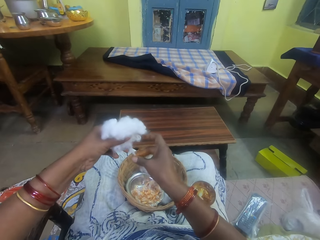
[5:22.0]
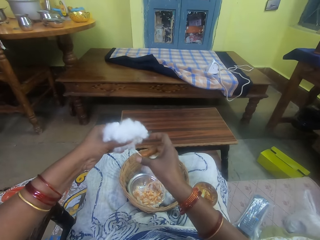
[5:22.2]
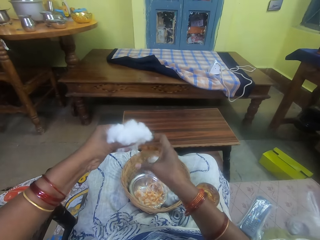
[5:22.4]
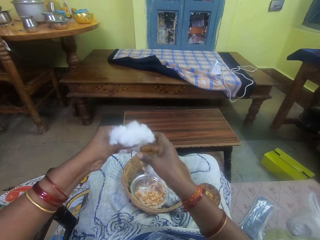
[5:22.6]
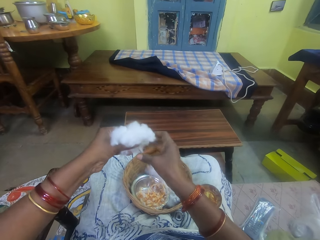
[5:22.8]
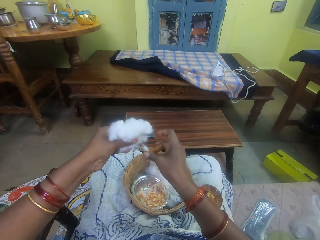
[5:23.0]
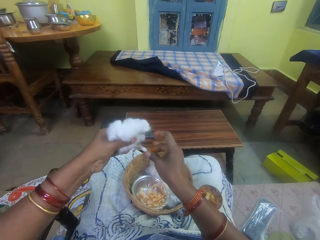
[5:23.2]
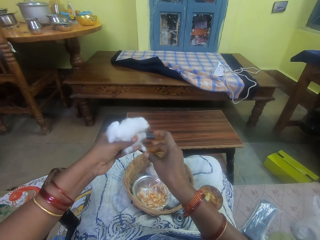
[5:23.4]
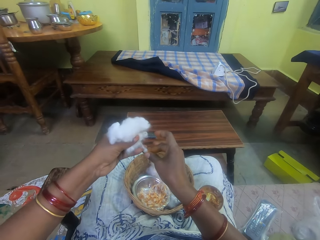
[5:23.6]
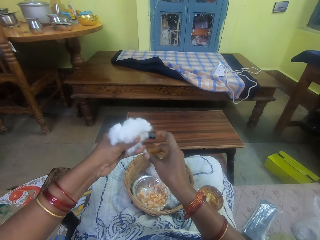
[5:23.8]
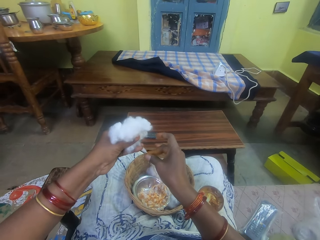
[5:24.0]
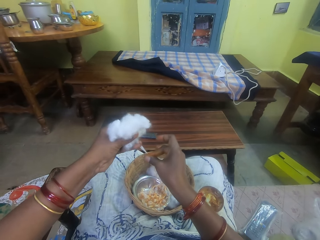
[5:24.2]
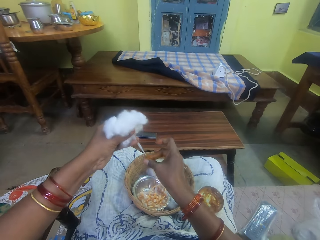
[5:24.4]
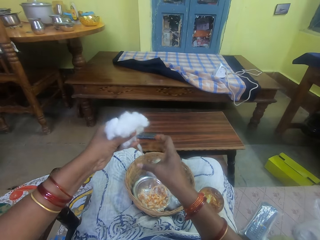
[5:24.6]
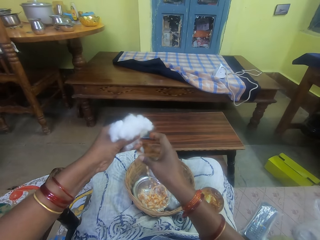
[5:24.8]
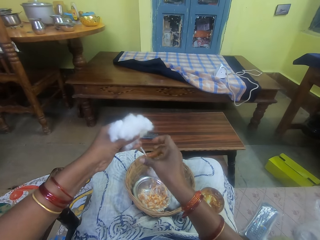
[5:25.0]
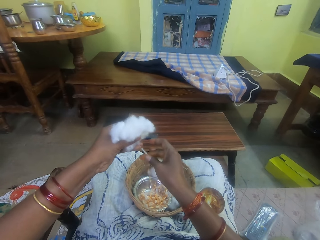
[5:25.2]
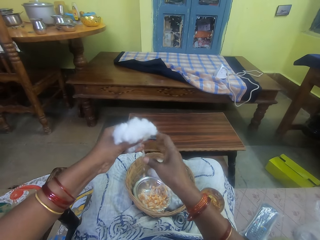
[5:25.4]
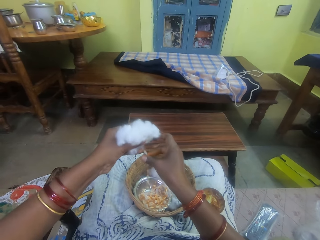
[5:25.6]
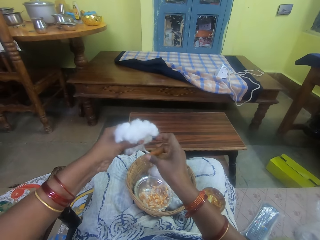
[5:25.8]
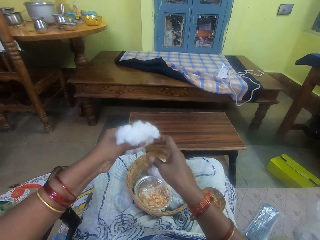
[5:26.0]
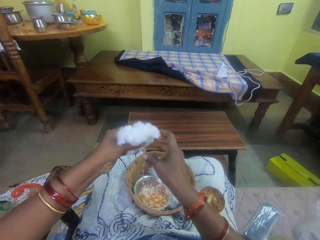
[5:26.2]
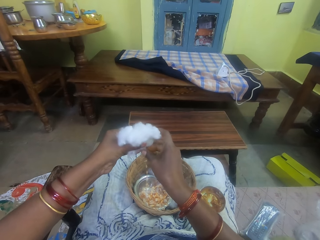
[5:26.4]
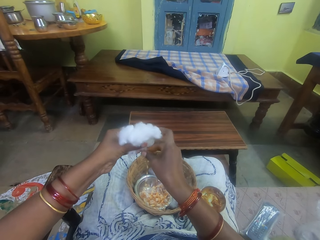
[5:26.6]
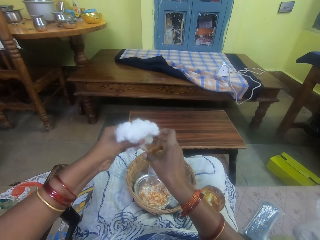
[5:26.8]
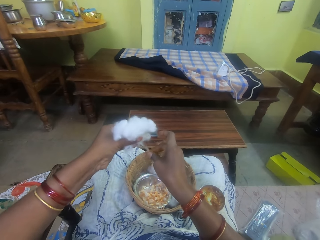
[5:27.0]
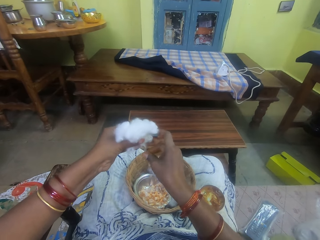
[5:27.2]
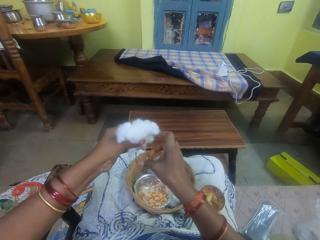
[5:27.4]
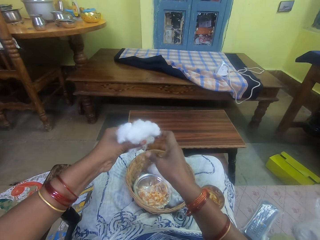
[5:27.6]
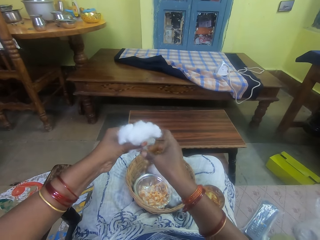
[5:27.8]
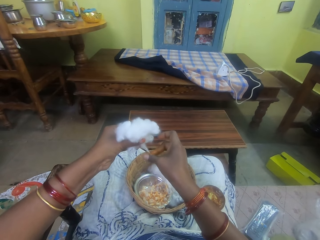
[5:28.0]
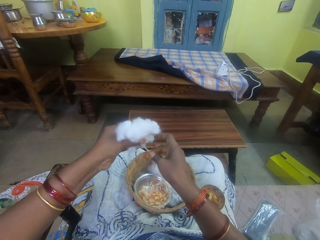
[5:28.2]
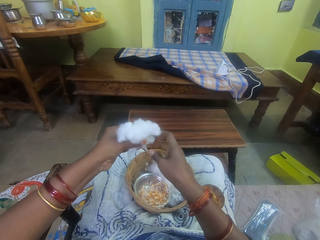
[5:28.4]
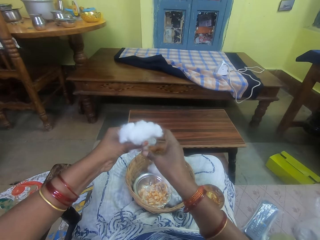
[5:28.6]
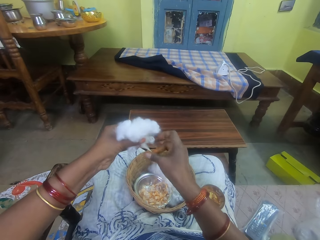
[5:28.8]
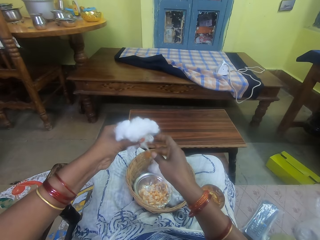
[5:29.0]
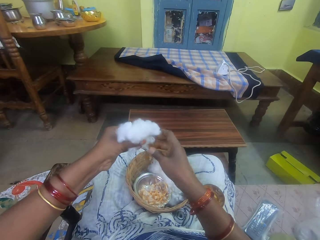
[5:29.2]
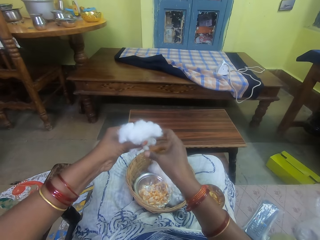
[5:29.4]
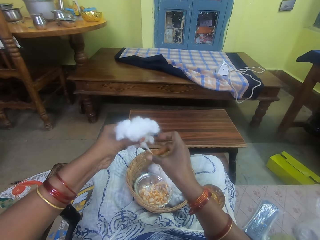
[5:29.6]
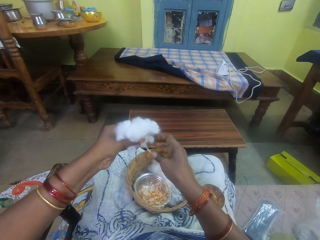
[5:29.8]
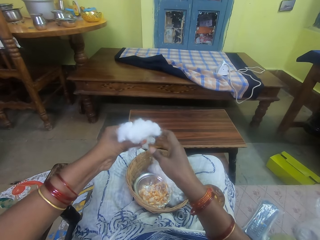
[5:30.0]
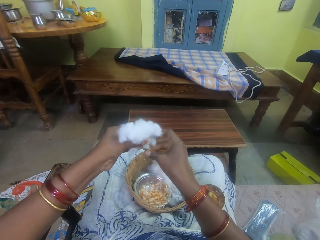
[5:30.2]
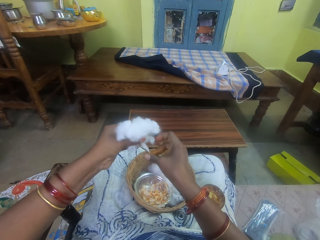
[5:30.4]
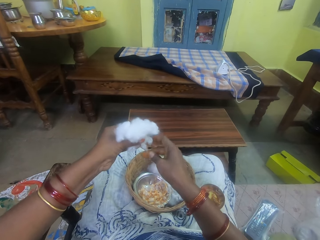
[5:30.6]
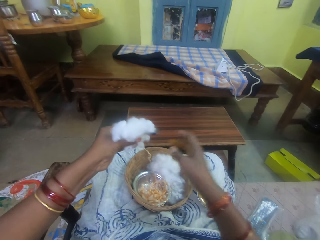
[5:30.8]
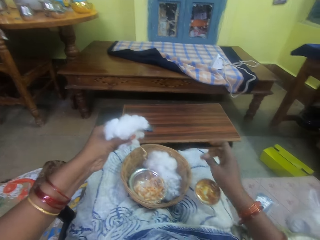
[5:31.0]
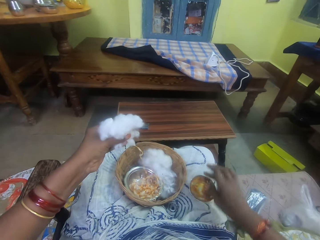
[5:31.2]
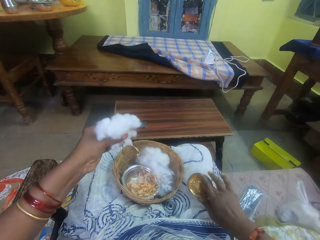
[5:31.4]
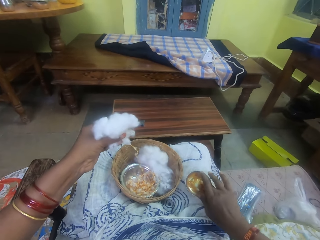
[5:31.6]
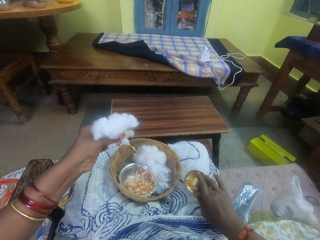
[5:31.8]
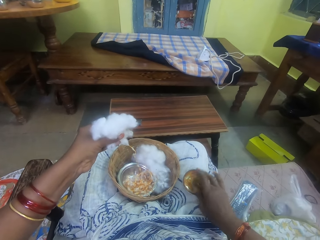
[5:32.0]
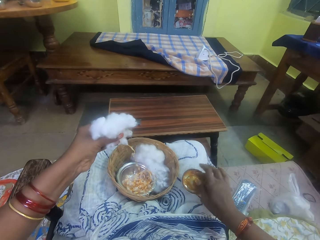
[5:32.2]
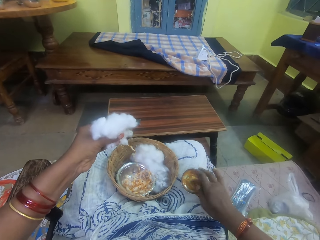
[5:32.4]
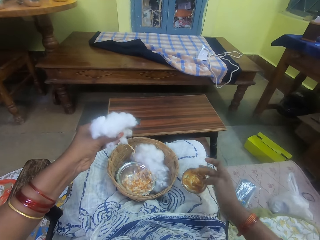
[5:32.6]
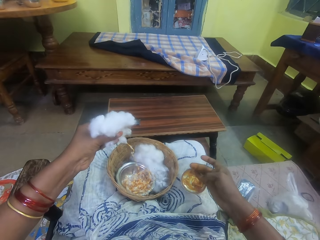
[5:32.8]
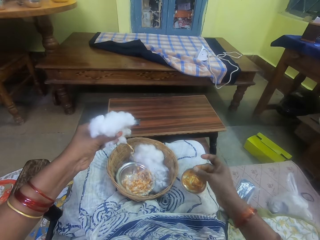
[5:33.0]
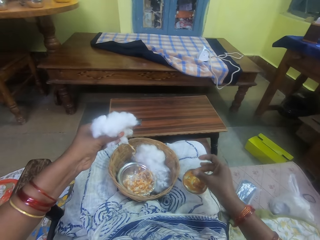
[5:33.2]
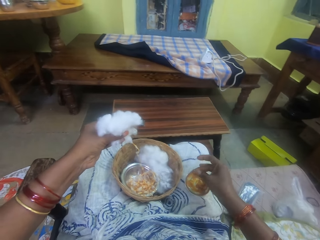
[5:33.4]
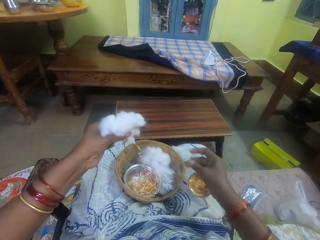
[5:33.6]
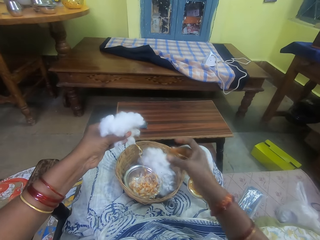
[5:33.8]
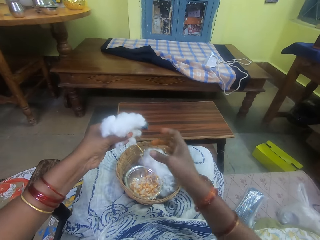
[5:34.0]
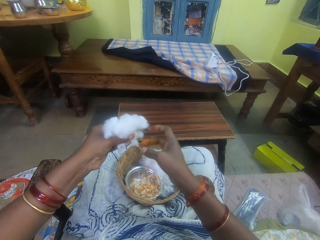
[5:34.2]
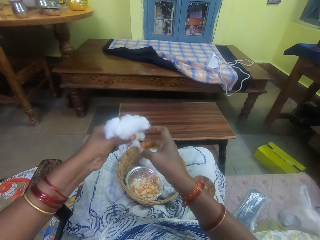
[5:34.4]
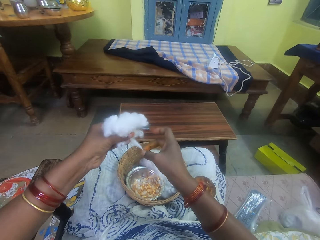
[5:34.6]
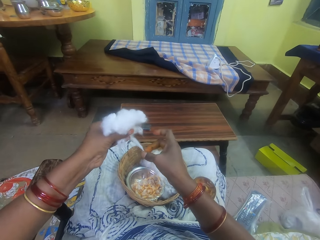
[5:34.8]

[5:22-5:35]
The camera wearer rolls a cotton string with adhesive. She rubs the ointment on the ball of cotton wool in her left hand. She pulls the cotton string. She rolls the cotton string with adhesive. She pulls her hand off the cotton string. She picks up adhesive from the bowl. She touches the ointment with her right hand. She pulls her hand off the bowl. She rubs her fingers.

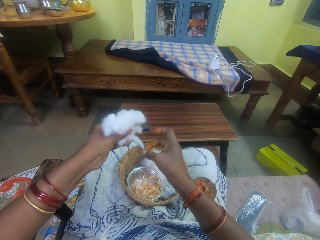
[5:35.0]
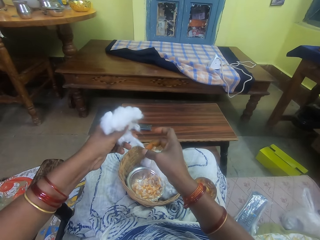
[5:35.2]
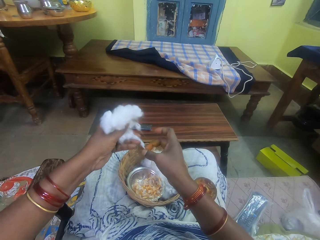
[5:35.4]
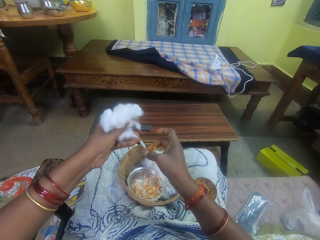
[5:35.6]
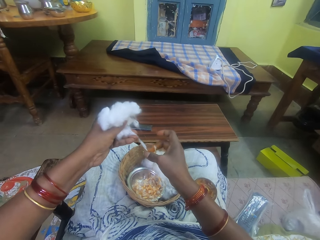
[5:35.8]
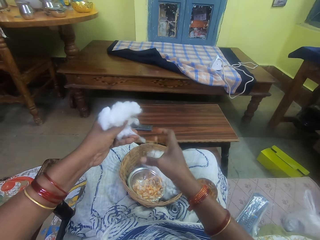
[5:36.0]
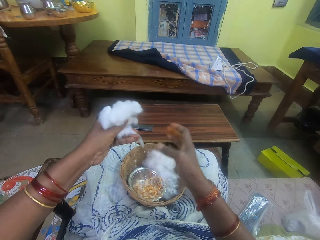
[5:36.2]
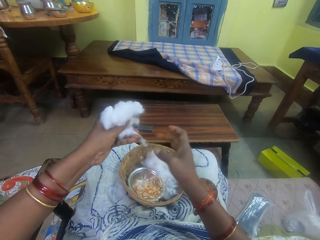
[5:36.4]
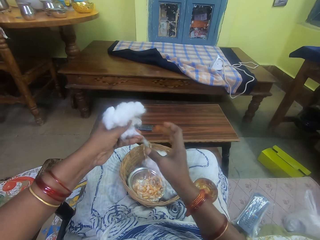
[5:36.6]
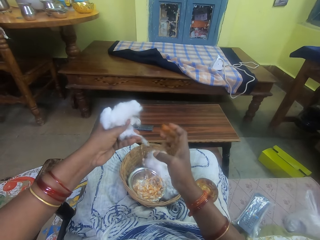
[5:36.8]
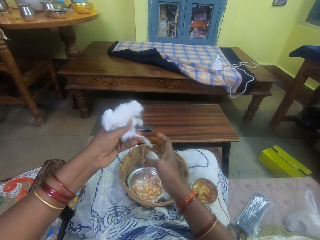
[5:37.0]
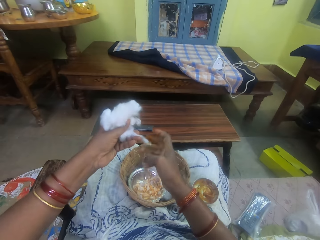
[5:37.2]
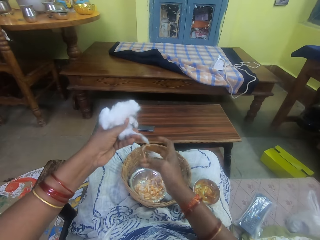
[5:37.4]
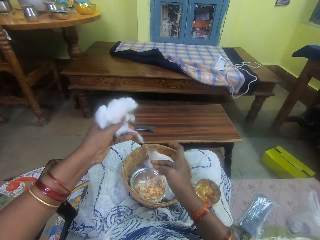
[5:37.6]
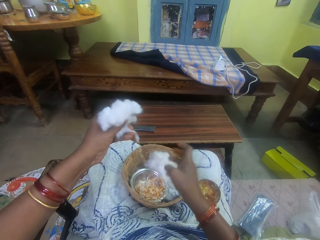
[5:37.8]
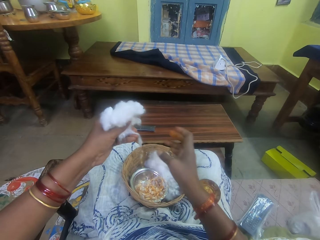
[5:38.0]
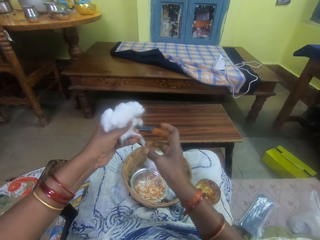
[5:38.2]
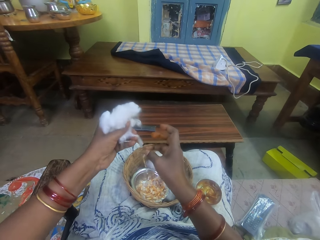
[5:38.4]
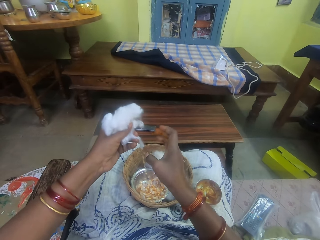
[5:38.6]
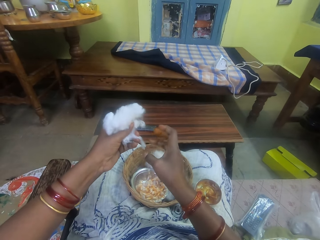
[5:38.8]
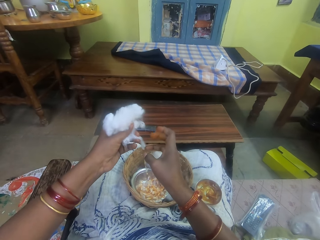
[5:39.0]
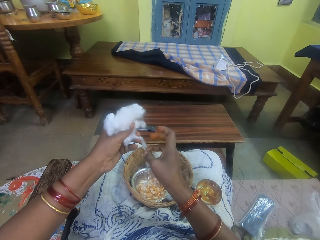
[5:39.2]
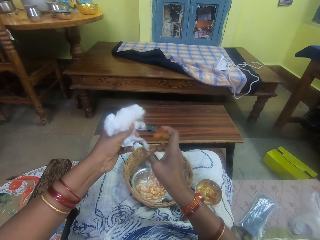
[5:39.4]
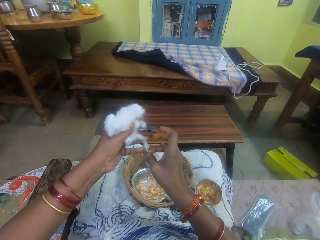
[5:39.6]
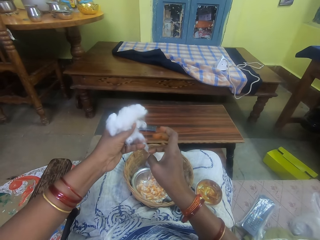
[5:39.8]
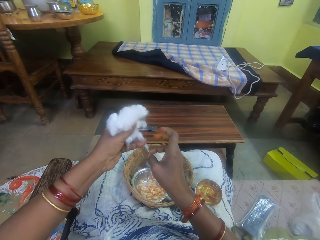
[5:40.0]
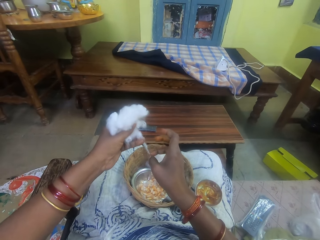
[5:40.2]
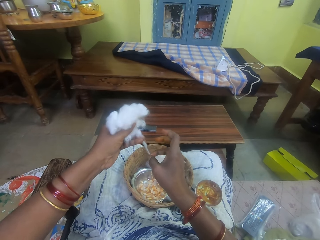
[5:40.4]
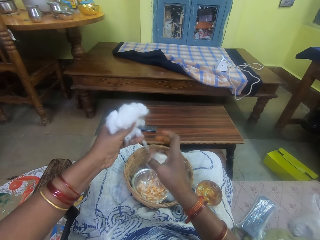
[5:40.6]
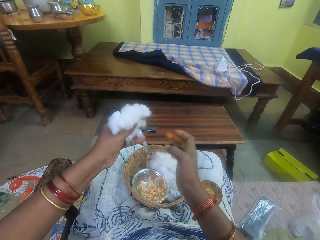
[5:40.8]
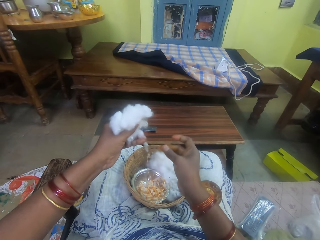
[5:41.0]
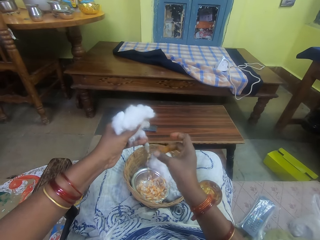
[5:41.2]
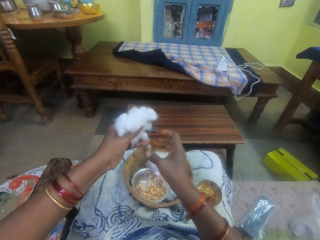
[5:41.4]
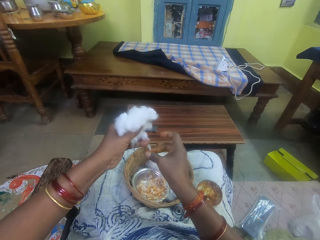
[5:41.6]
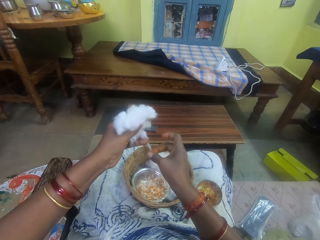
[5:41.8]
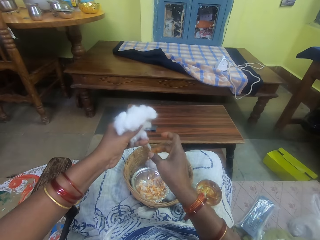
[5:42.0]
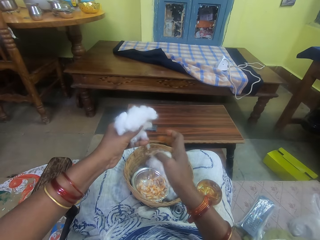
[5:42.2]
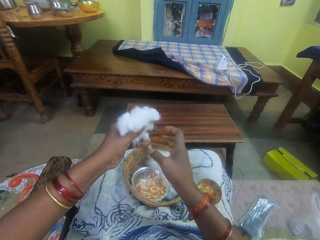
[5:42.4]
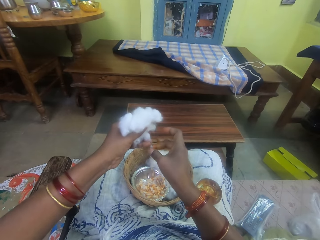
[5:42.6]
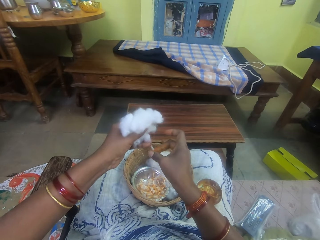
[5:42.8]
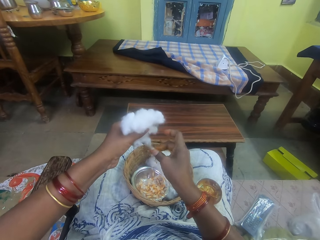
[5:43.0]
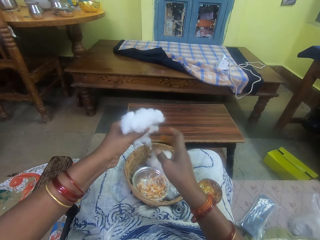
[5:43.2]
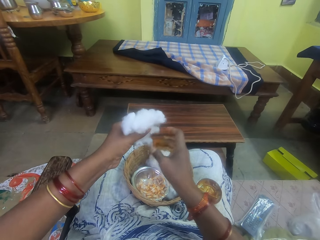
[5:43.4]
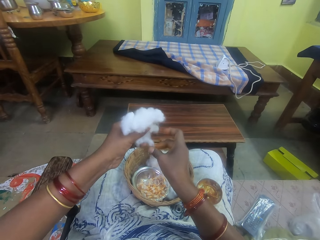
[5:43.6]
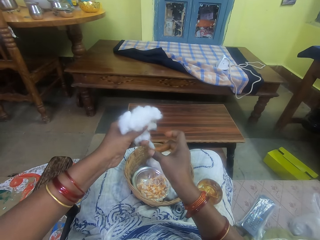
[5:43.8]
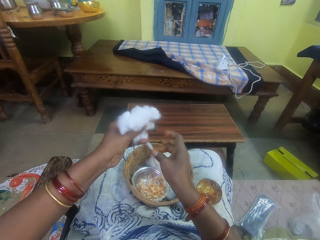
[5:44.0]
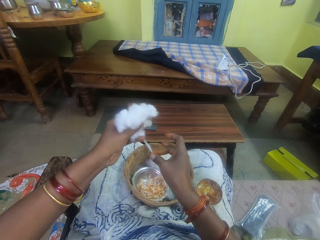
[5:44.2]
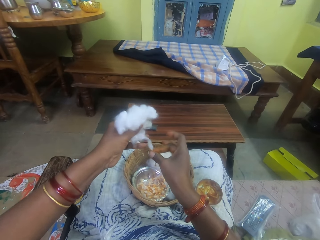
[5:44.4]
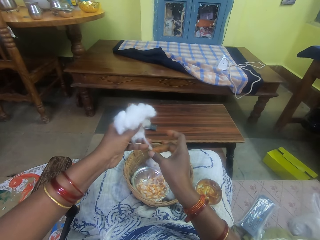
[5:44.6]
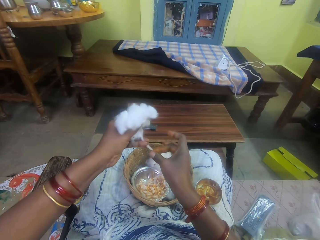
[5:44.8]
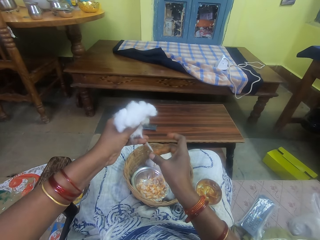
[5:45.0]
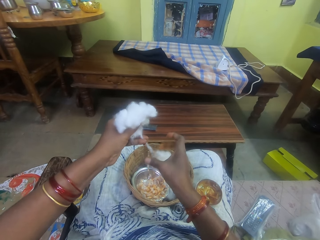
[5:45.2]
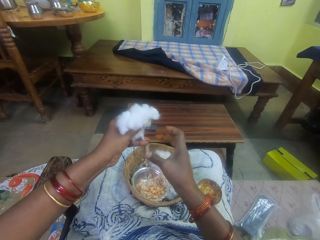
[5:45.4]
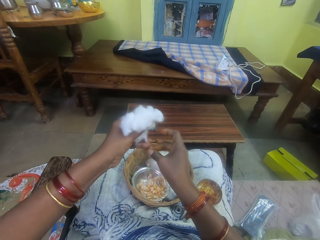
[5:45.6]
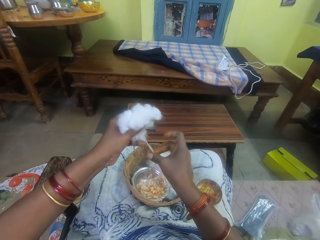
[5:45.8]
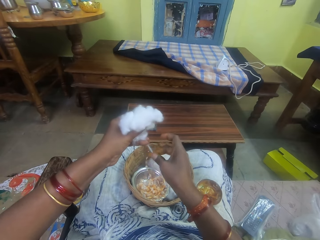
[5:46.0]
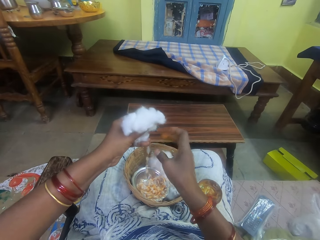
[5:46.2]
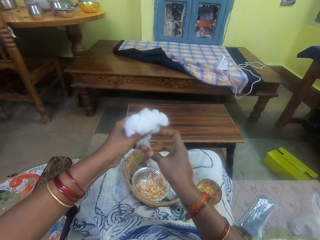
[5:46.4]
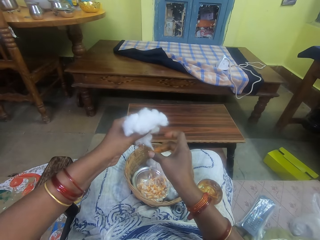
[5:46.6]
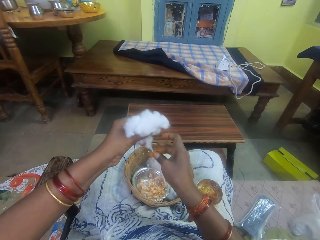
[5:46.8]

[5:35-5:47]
The camera wearer rolls a cotton string with adhesive. She rubs the ointment on the ball of cotton wool in her left hand. She pulls the cotton string. She pulls her hand off the cotton string. She picks the cotton string. She pulls her hand off the cotton string. She picks the cotton string. She pulls the cotton string. She pulls her hand off the cotton string. She rubs her fingers. She rolls the cotton string with adhesive. She pulls her hand off the cotton string. She rolls the cotton string with adhesive. She pulls the cotton string. She pulls her hand off the cotton string. She rolls the cotton string with adhesive.
